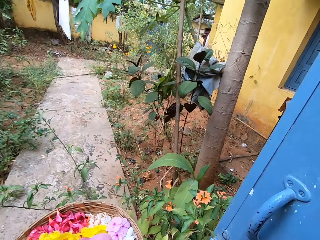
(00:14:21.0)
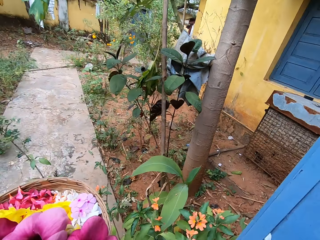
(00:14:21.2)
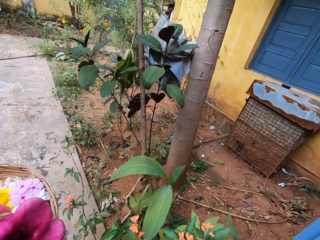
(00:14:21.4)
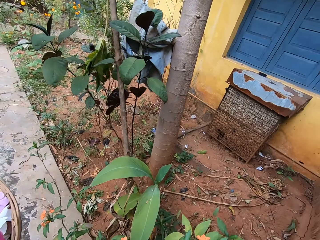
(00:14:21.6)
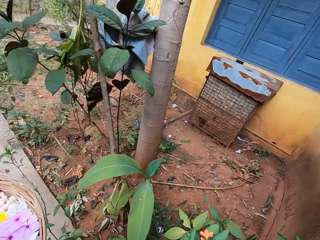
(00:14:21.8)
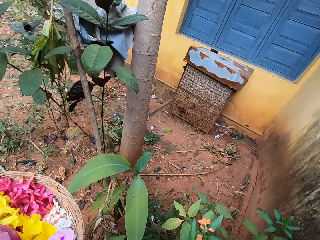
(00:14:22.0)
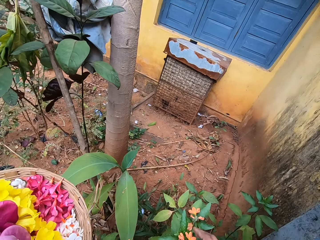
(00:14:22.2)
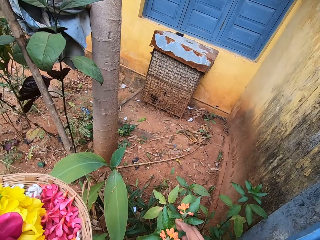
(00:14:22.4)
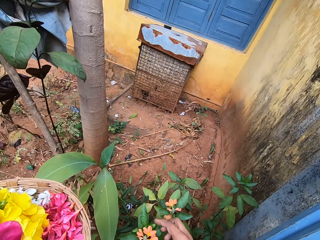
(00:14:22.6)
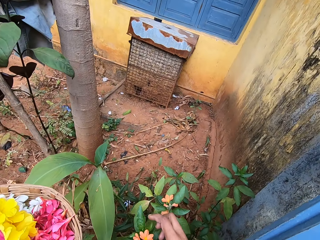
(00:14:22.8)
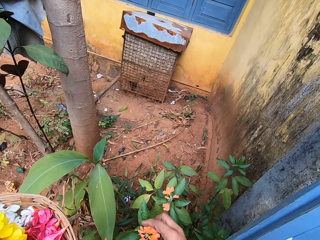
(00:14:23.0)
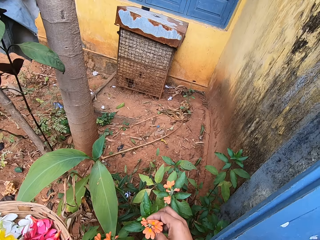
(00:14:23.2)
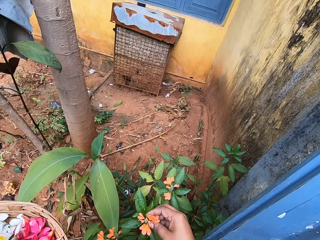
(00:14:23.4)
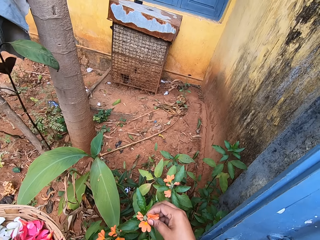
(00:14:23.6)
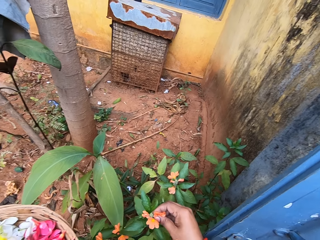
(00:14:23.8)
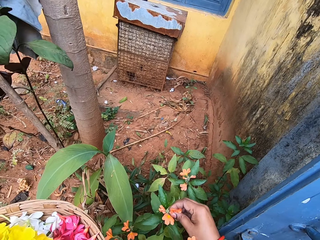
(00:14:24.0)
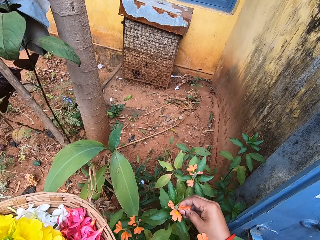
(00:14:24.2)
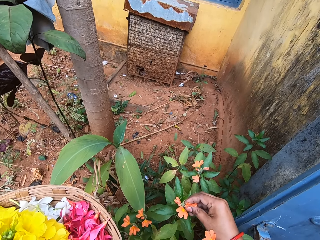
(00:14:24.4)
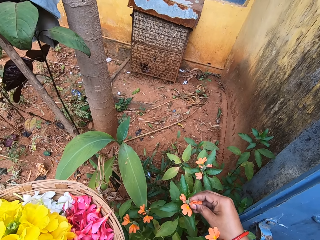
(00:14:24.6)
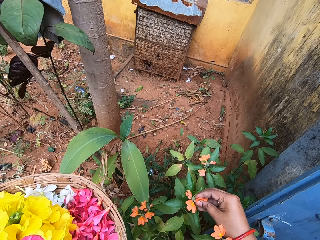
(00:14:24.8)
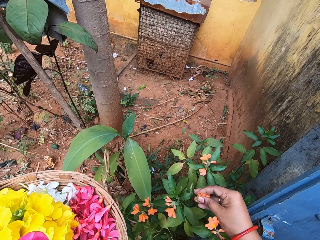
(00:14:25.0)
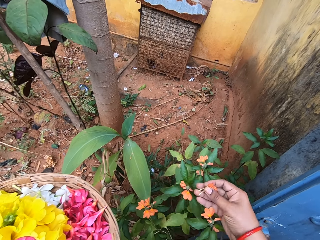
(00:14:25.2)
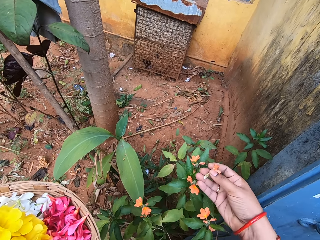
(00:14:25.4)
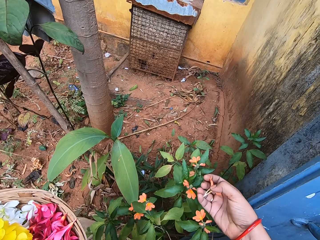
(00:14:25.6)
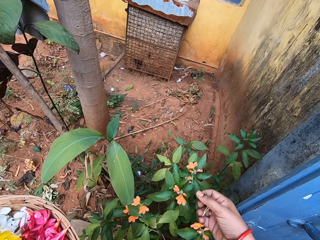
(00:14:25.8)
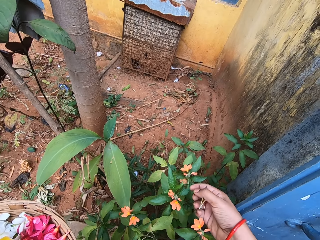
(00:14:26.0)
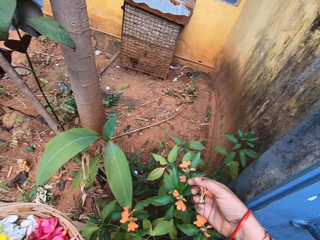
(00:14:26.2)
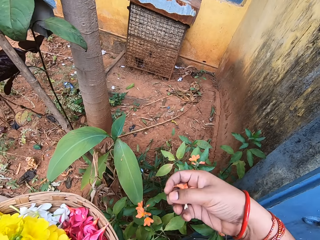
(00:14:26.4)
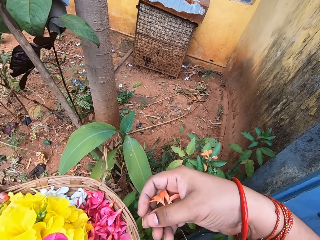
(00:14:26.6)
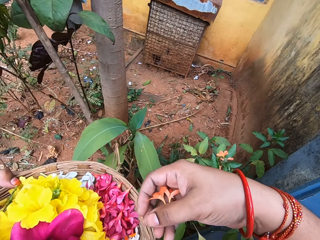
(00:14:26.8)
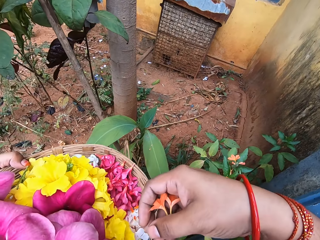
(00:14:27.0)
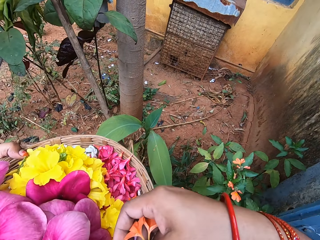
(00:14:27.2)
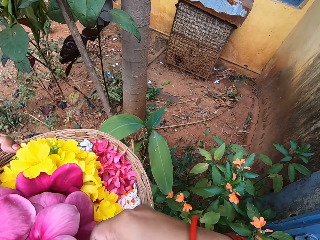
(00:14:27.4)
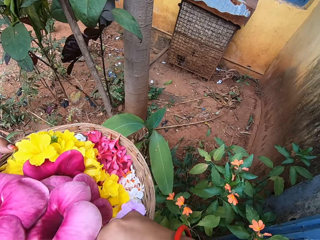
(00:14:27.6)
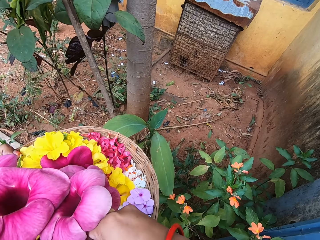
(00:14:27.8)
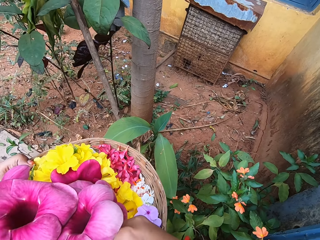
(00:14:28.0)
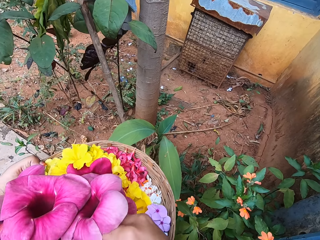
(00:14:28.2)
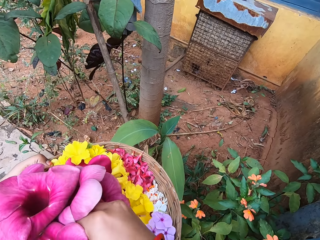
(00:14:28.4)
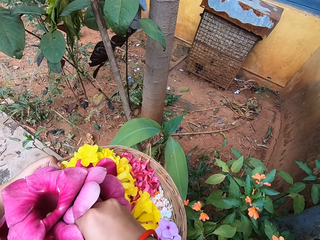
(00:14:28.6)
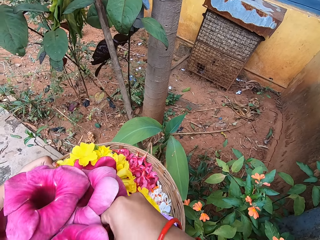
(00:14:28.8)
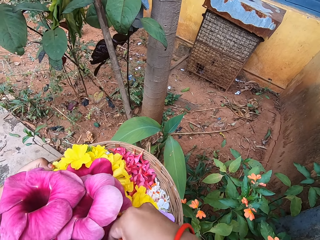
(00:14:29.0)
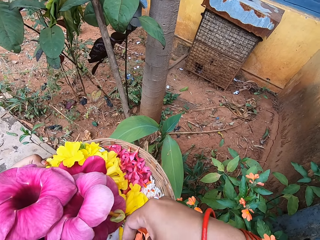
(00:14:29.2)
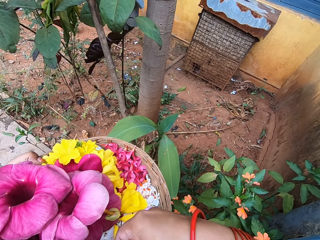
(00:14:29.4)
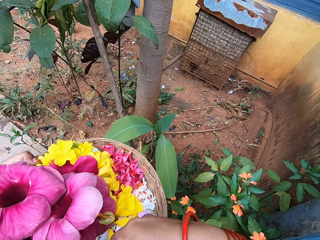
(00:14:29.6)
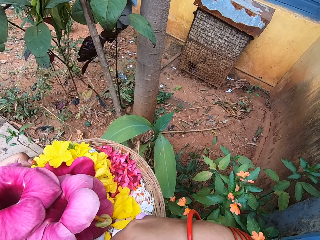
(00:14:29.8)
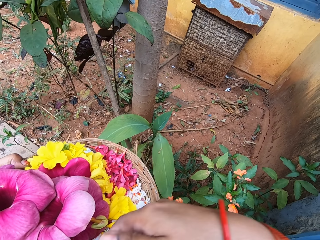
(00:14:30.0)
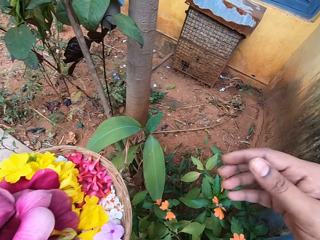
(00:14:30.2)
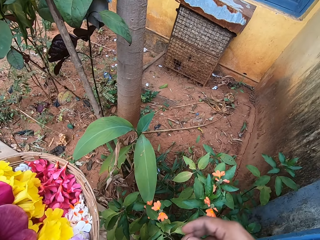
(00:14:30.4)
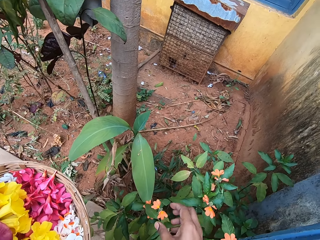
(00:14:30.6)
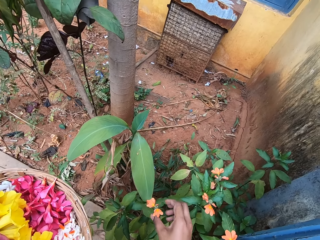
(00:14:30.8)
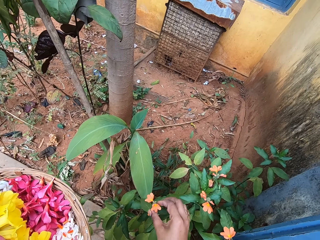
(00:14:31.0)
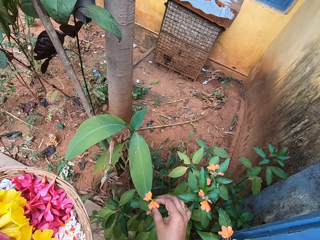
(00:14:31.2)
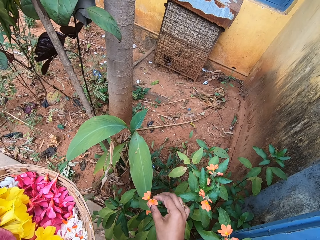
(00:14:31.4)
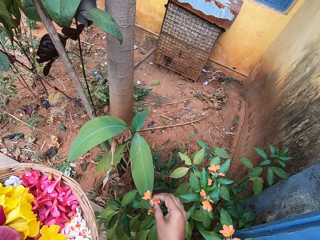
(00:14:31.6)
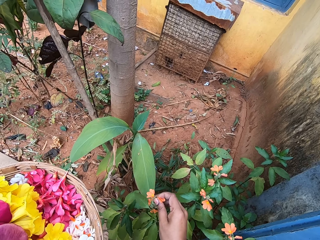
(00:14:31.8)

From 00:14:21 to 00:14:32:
The camera wearer plucks a flower with the right hand. They put the flower in the basket. They pluck a flower with the right hand.

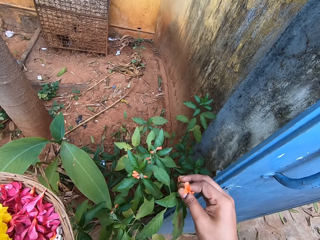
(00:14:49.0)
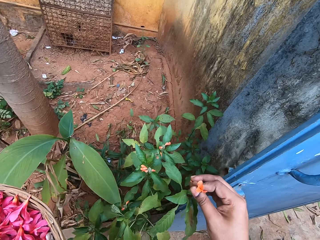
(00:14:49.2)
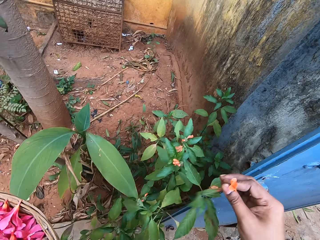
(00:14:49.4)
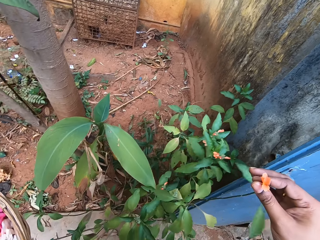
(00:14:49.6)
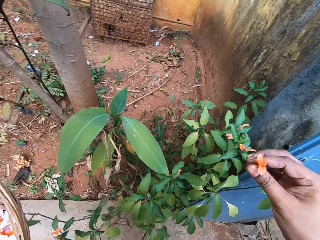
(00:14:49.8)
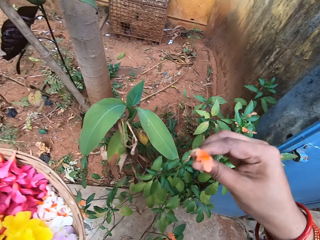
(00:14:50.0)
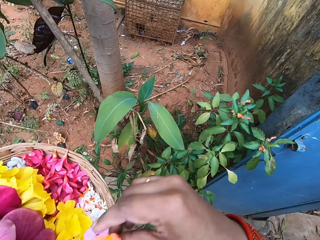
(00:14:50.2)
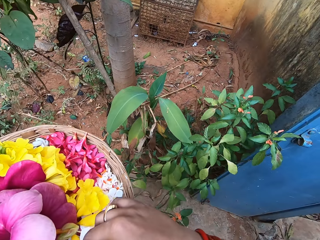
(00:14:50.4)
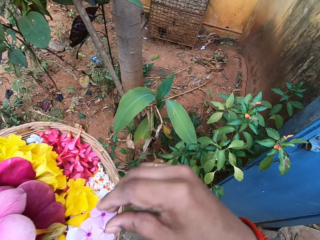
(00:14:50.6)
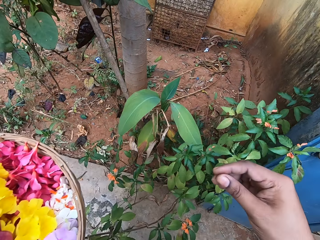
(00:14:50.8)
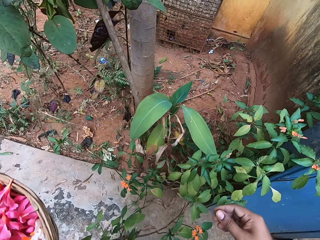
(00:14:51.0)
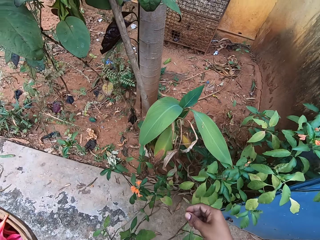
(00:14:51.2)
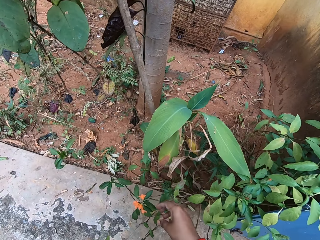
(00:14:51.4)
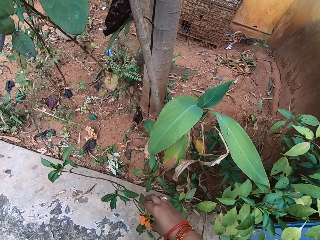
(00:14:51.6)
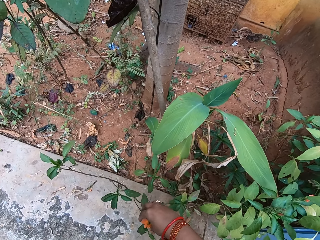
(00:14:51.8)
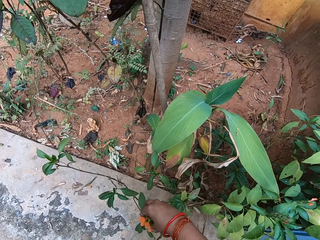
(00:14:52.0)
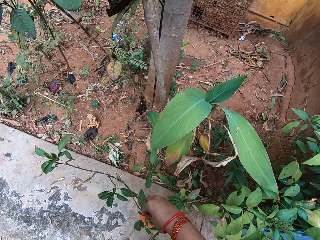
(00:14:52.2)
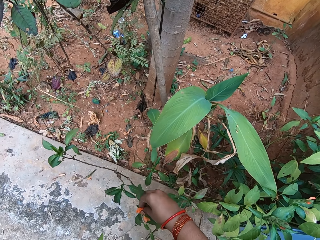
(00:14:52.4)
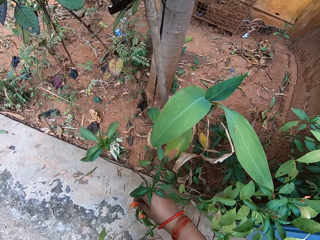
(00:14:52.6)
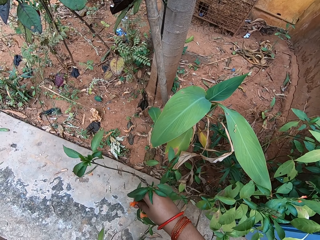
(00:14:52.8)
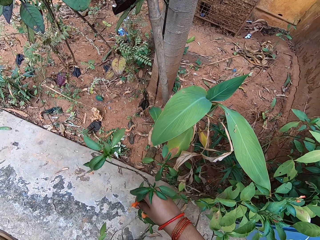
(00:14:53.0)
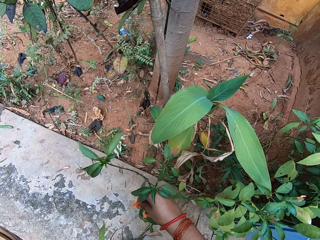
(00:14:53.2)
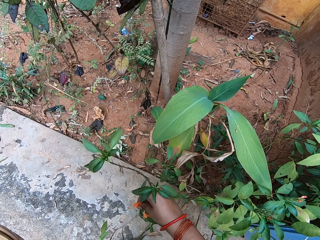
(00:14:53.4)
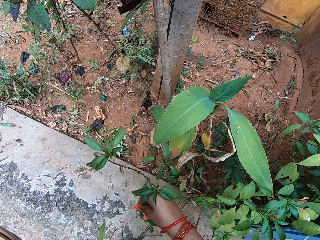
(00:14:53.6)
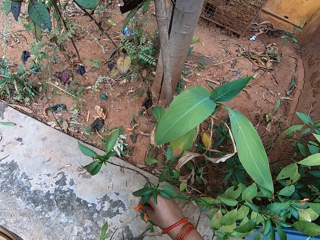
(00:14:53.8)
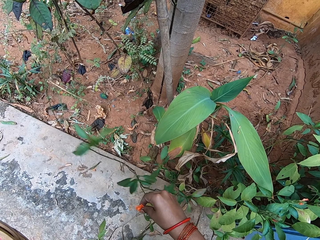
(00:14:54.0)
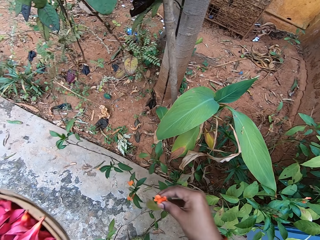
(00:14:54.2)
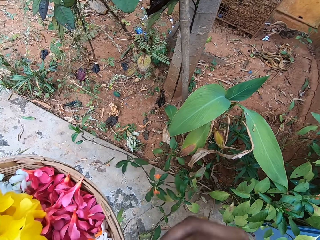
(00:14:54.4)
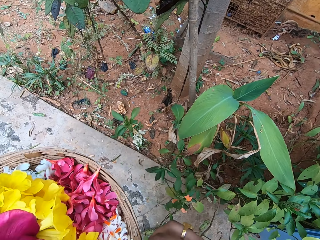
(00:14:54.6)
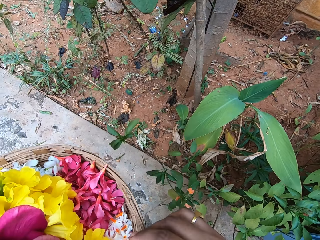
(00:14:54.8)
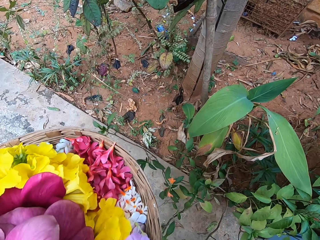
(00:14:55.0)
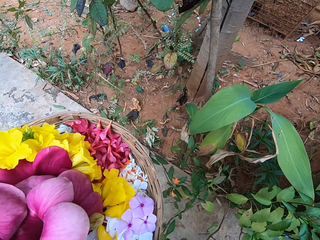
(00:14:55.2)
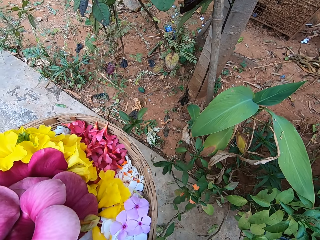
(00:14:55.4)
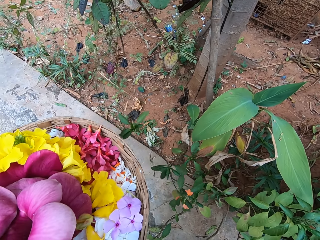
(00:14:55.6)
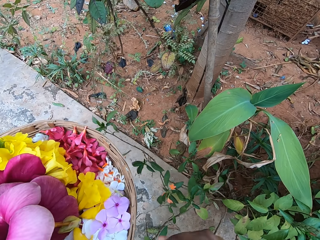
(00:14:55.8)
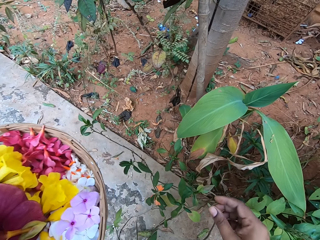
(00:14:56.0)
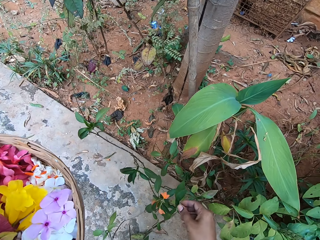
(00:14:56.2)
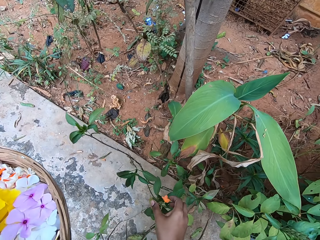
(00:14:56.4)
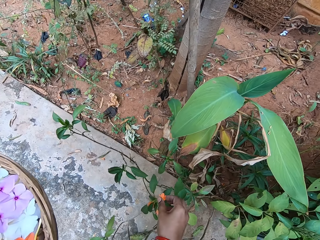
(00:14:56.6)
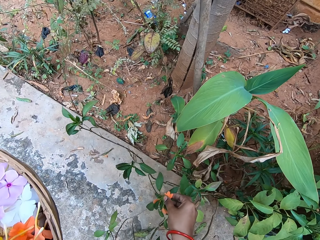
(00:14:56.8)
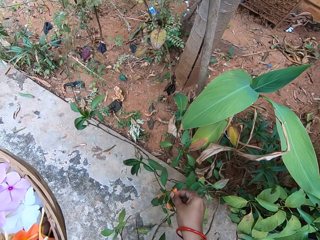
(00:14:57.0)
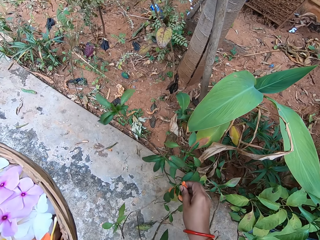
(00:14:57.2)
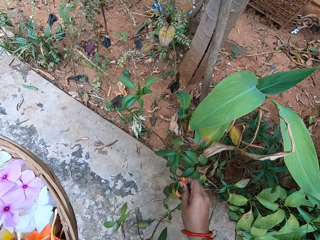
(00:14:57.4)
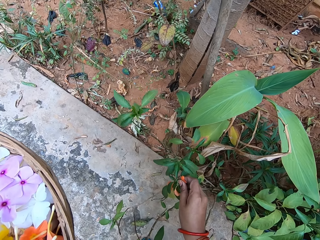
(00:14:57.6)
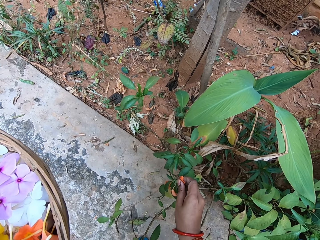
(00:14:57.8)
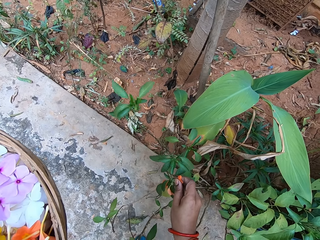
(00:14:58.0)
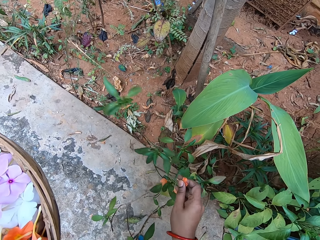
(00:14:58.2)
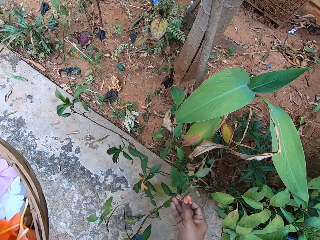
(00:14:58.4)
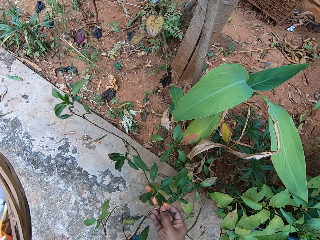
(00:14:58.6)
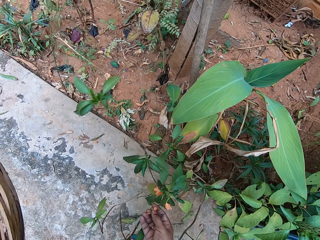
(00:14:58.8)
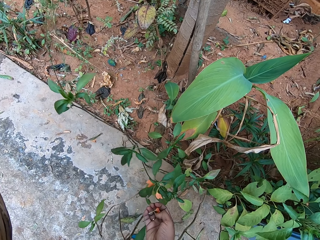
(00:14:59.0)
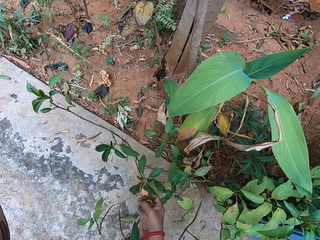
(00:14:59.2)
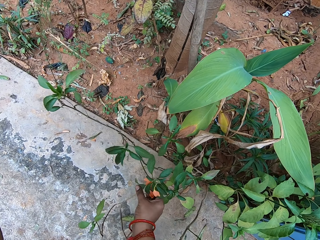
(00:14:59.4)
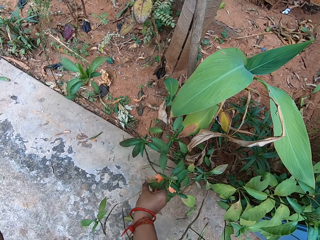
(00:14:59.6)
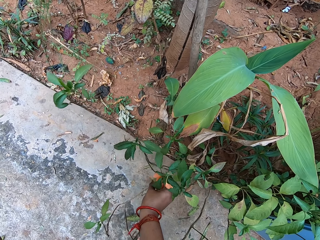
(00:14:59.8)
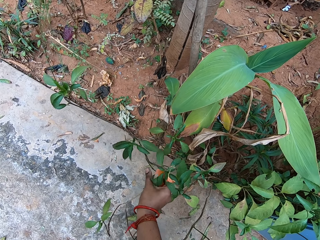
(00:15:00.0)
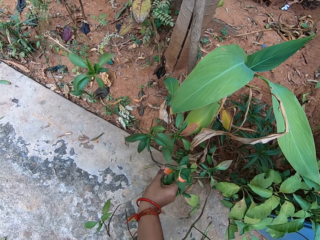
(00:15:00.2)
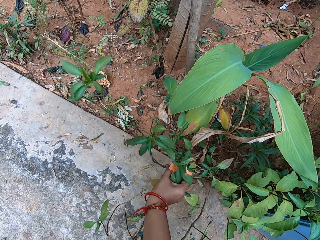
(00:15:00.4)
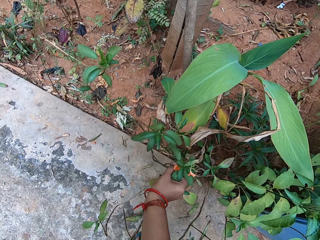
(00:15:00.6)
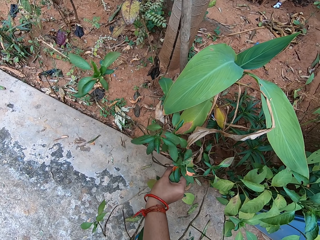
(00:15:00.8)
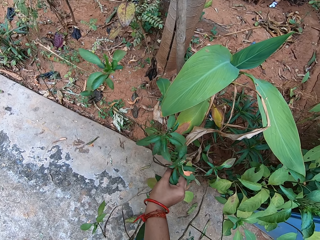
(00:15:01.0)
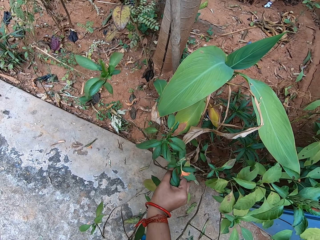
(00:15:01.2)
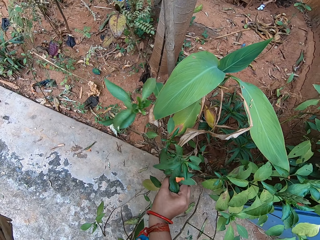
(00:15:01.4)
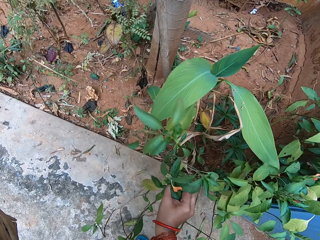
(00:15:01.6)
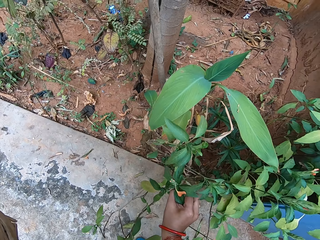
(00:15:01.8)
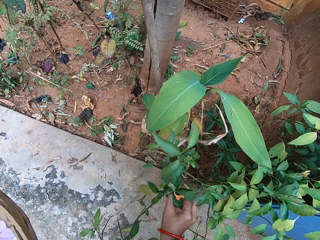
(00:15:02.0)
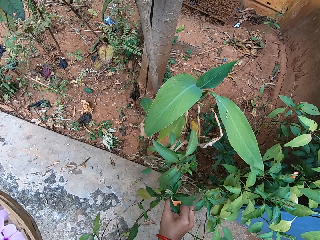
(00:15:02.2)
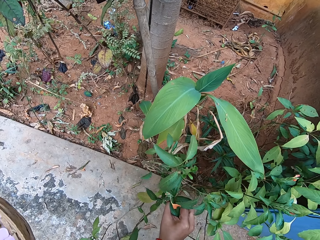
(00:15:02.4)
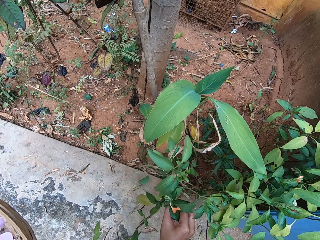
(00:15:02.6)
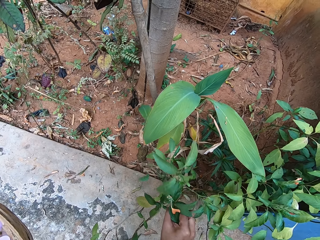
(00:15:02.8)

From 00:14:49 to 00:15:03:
The camera wearer puts the flower in the basket. They pluck a flower with the right hand. They put the flower in the basket. They pluck a flower with the right hand.
